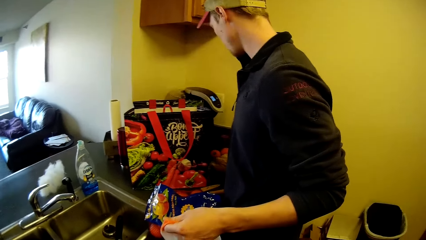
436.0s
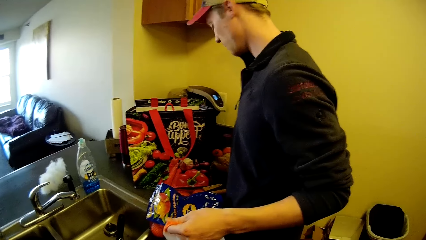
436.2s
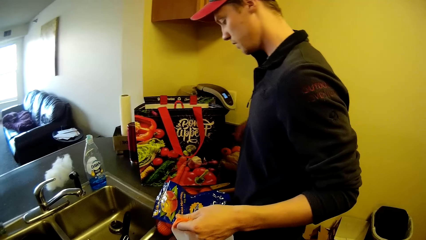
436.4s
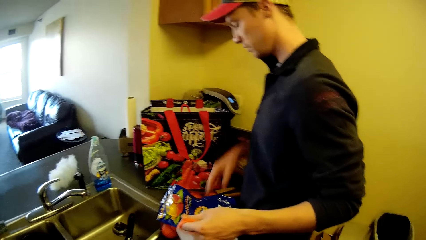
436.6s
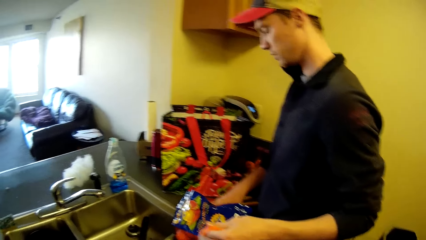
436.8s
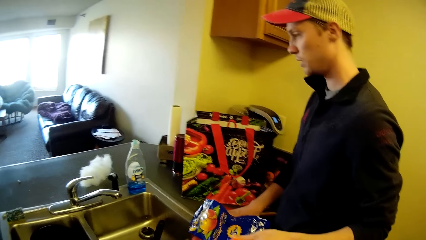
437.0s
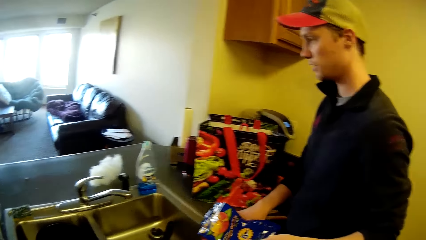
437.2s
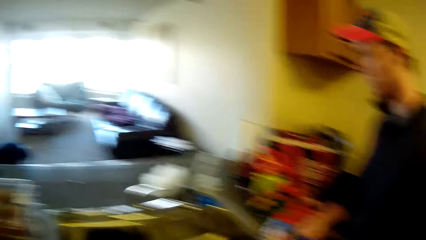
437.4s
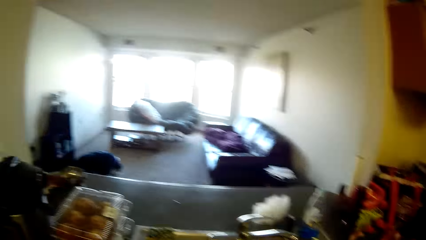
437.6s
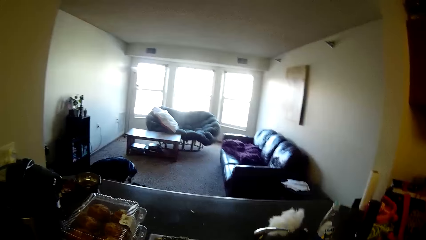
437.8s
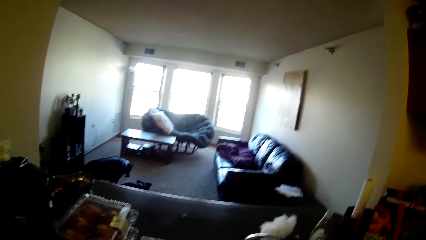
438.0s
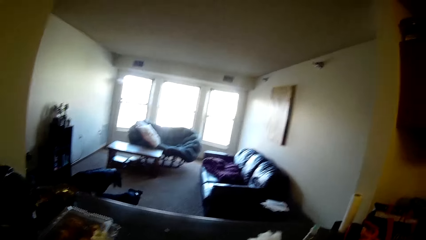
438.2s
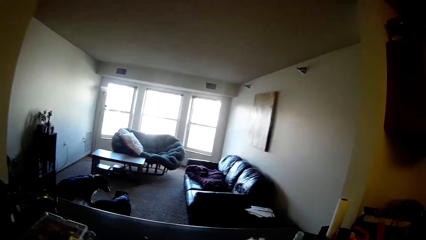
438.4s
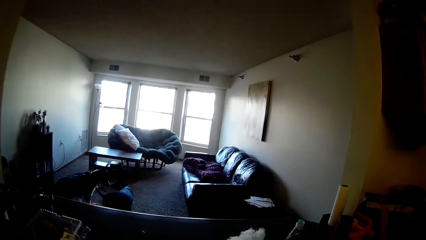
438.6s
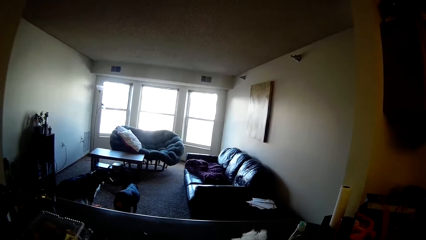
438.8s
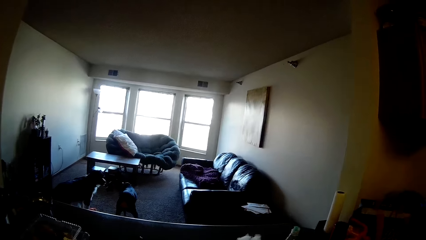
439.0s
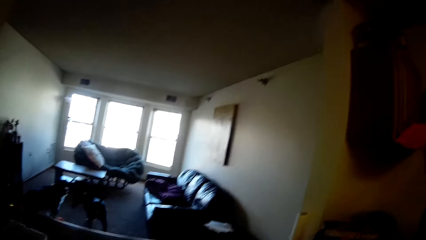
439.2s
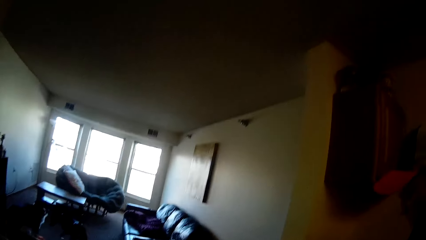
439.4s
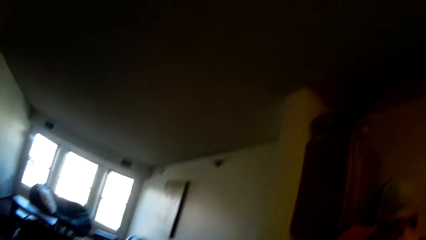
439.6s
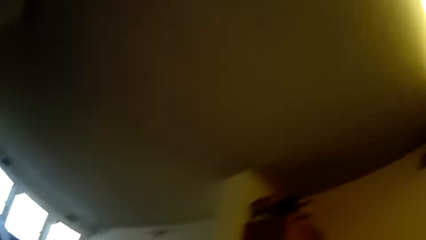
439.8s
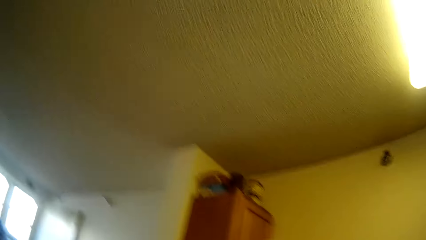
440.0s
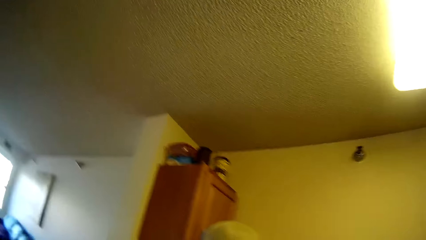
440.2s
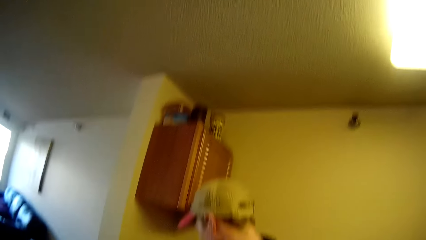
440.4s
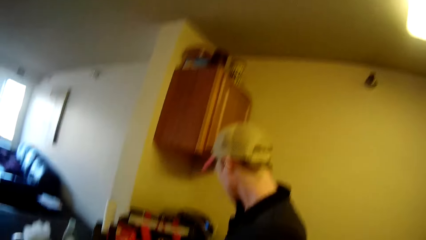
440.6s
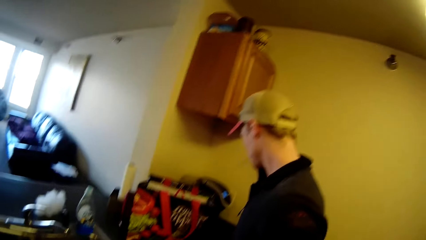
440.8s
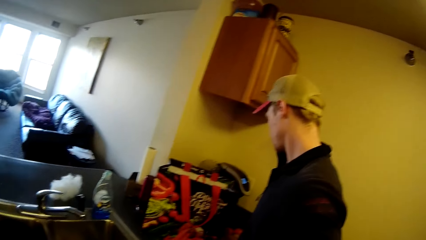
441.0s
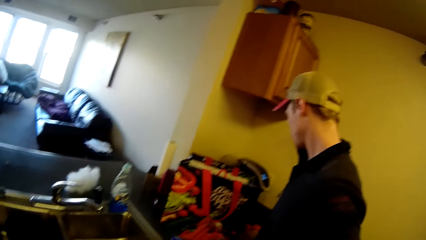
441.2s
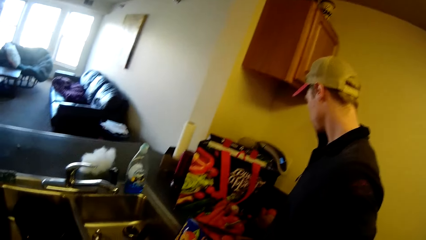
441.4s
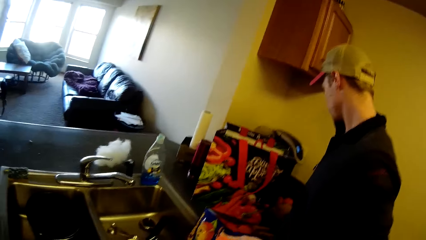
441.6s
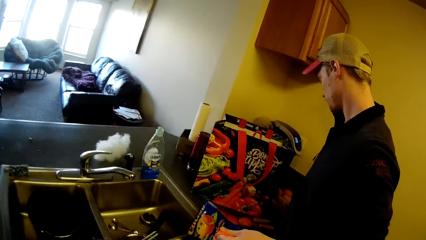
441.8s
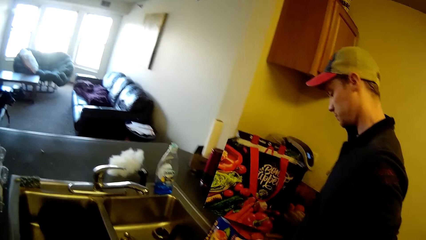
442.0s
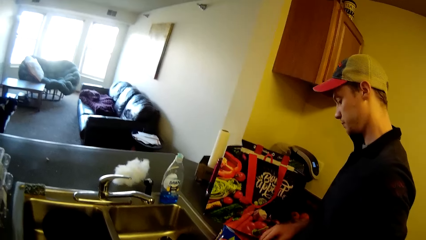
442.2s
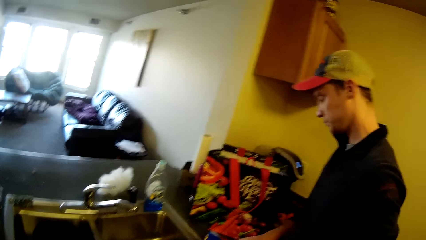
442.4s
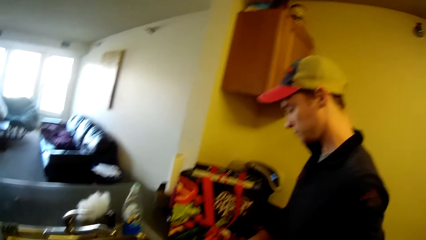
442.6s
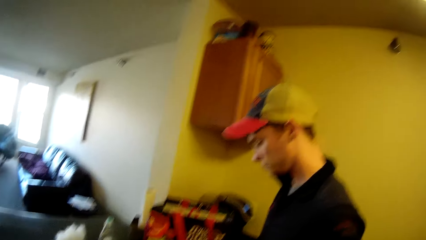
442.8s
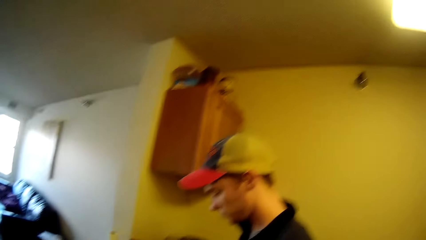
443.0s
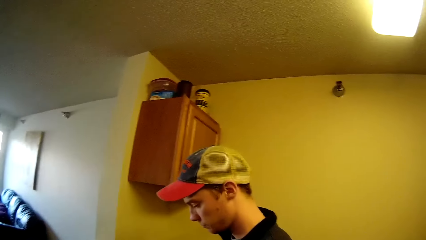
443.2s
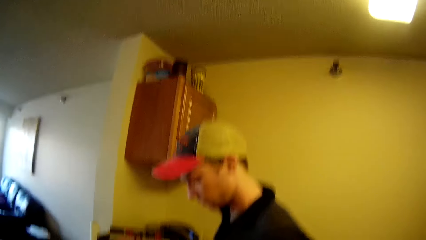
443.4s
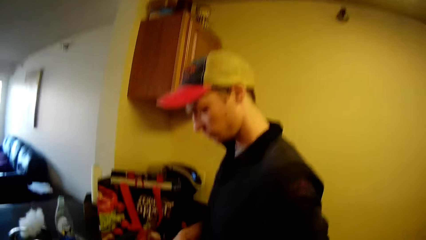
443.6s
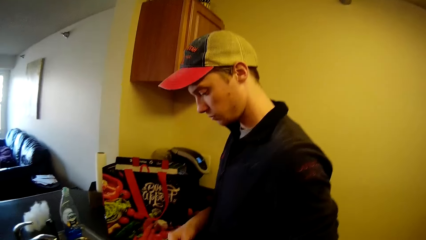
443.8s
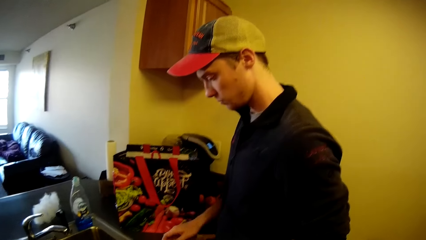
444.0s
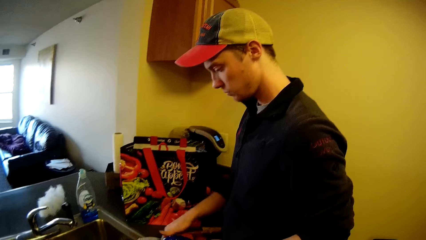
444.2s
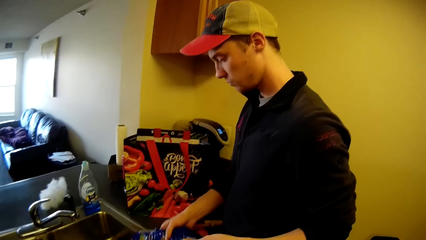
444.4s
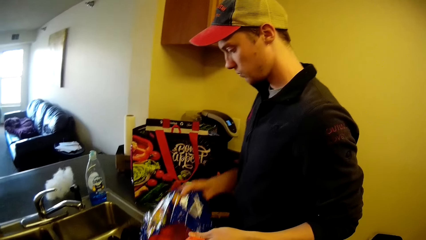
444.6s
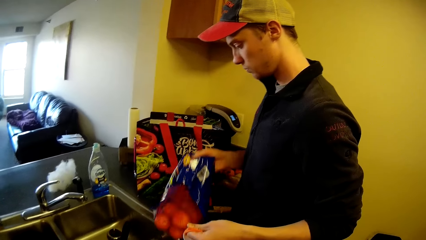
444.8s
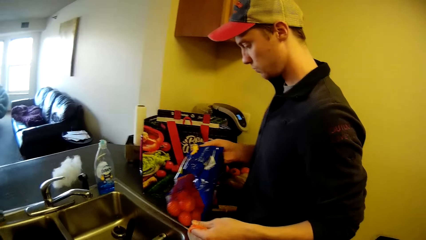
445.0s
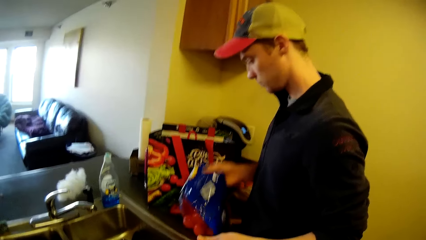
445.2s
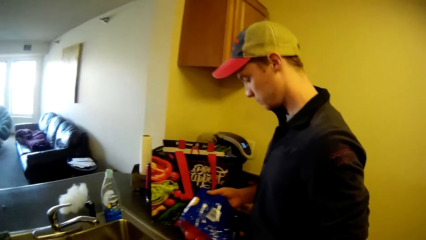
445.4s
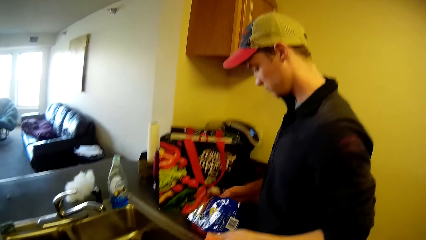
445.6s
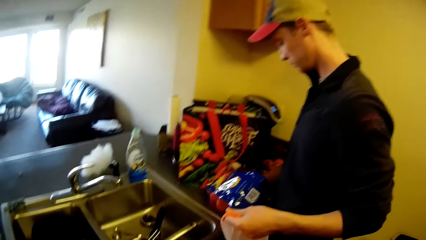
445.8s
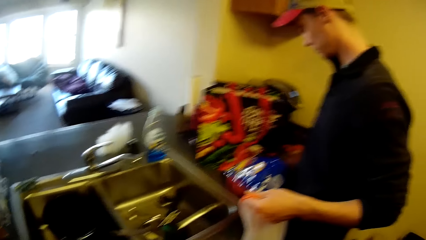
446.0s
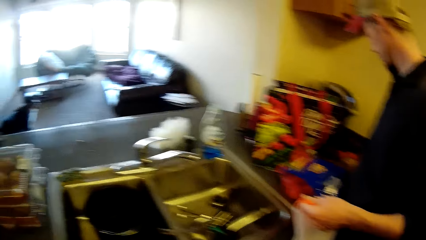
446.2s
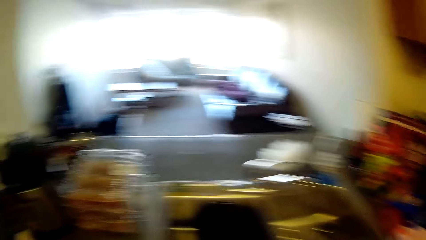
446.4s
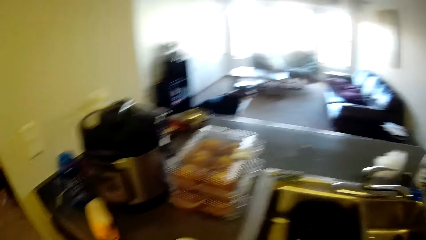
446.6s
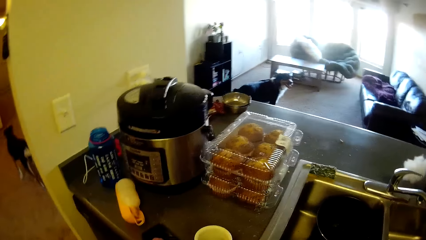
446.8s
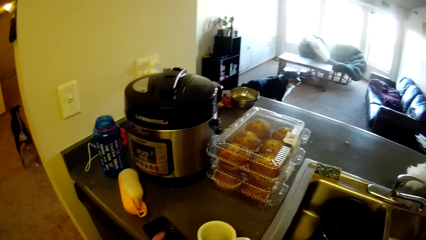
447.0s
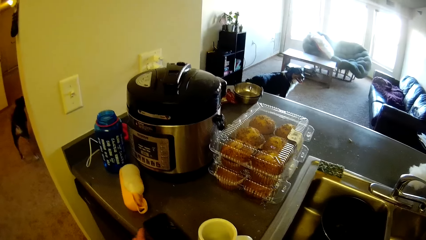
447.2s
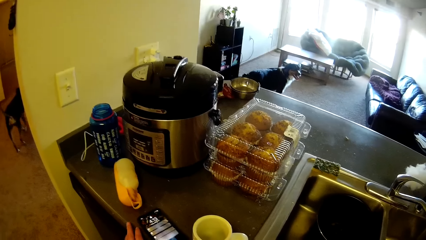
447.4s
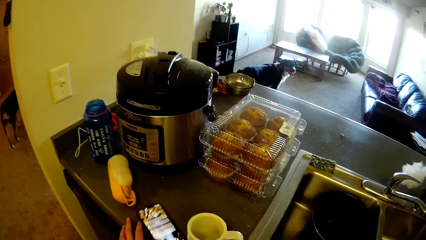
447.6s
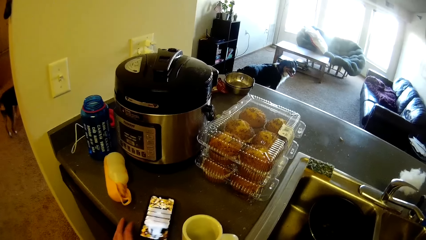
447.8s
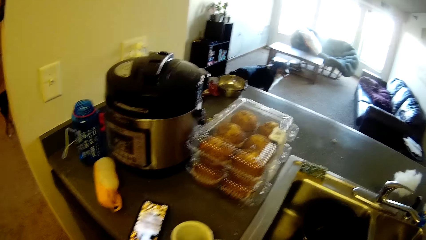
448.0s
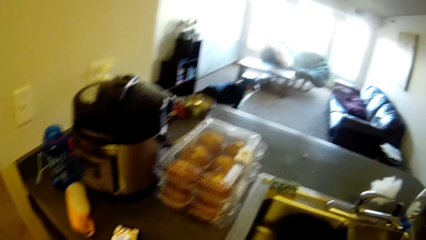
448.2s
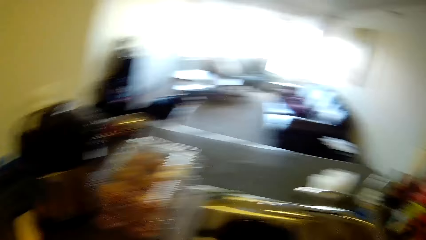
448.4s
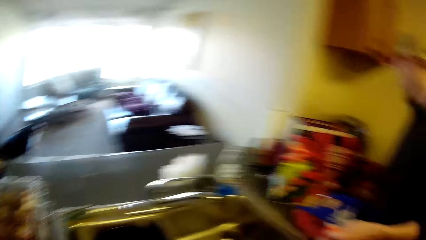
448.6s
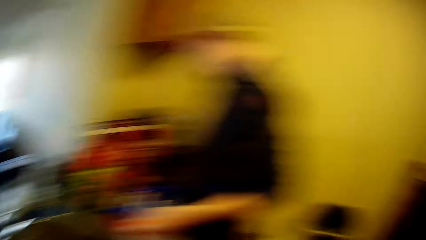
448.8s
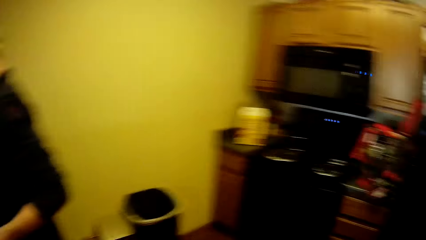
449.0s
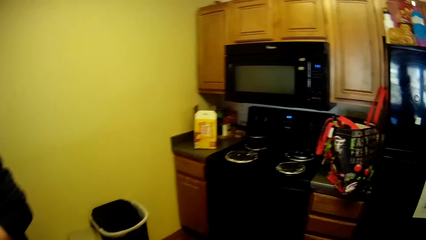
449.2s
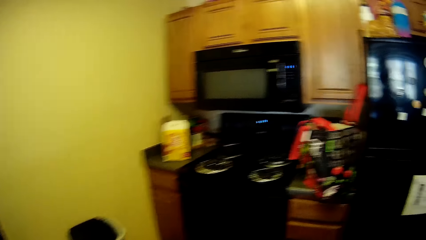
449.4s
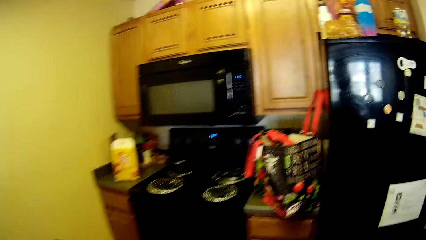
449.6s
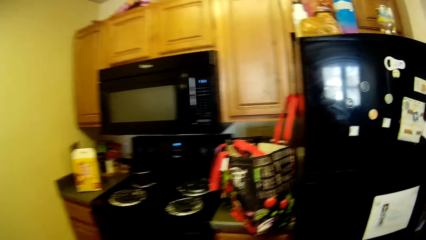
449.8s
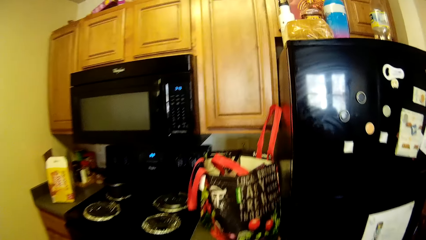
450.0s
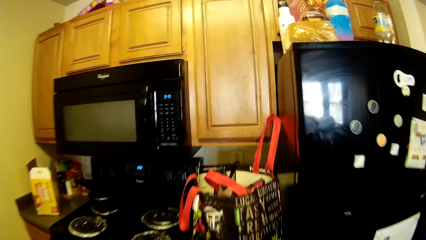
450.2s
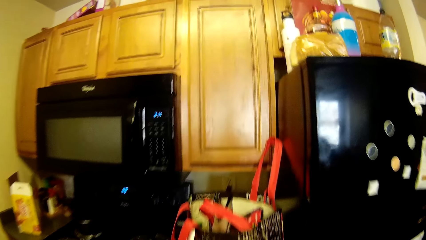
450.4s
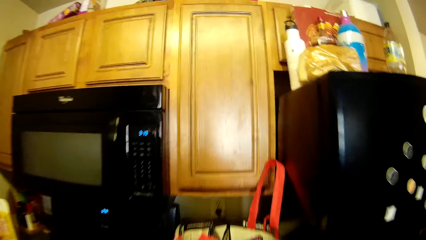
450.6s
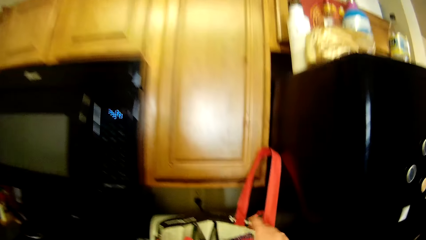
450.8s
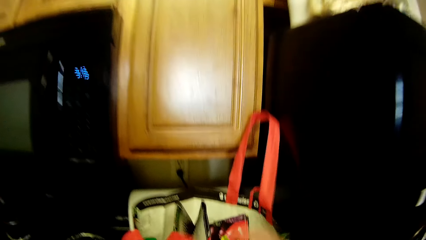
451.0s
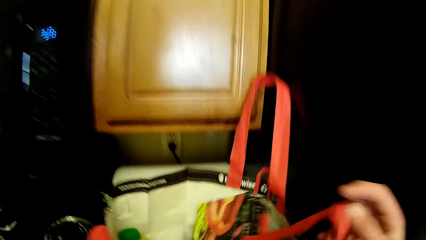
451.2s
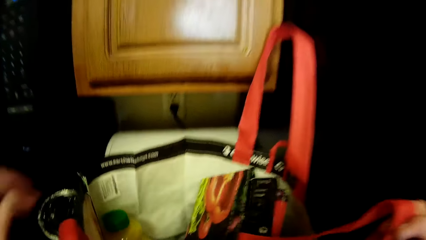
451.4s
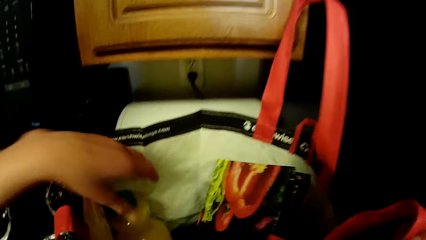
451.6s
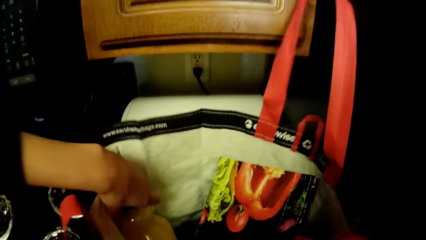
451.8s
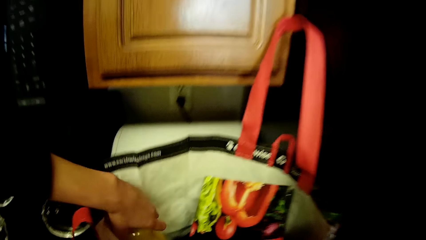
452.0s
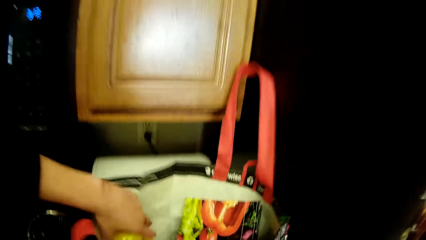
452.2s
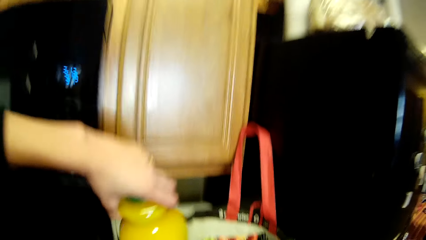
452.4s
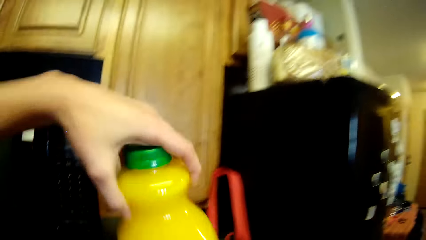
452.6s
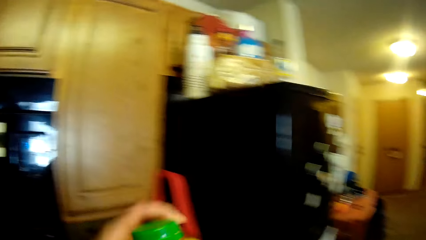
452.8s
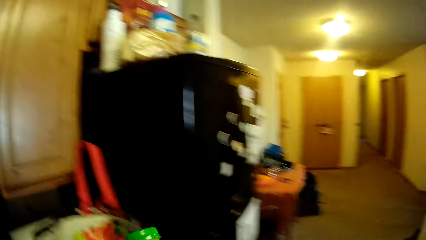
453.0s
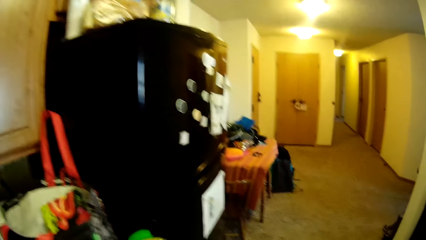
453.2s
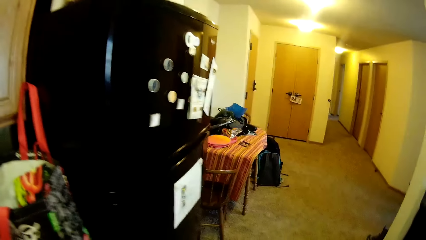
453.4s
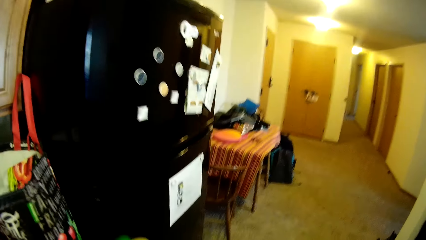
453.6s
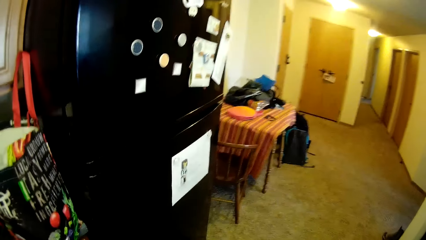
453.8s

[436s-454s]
A man fills the bag with more oranges. The camera wearer looks around the room. She drops the phone in her hand on the countertop. She touches the phone. She walks around the room. She takes out a bottle of juice from the bag on the slab. She touches the fabric bag. She moves a step.
